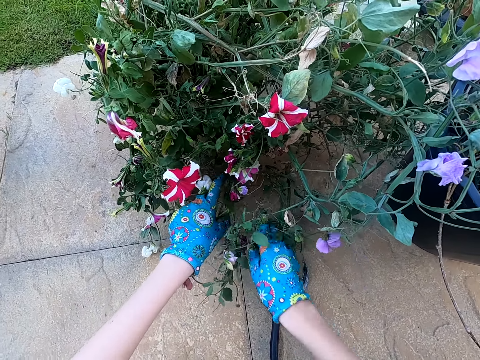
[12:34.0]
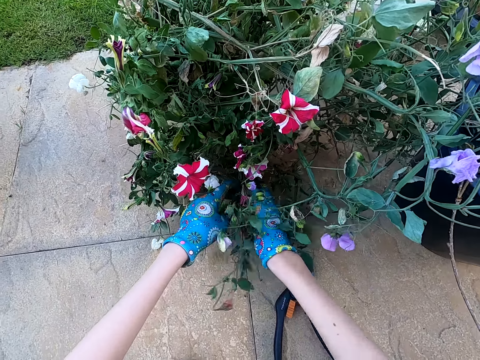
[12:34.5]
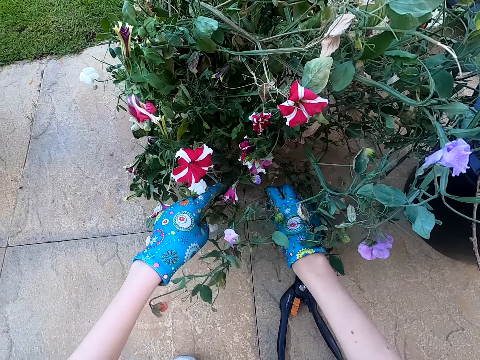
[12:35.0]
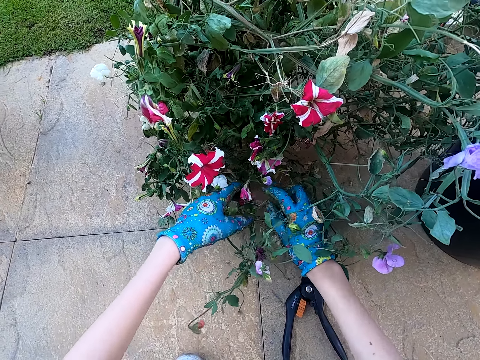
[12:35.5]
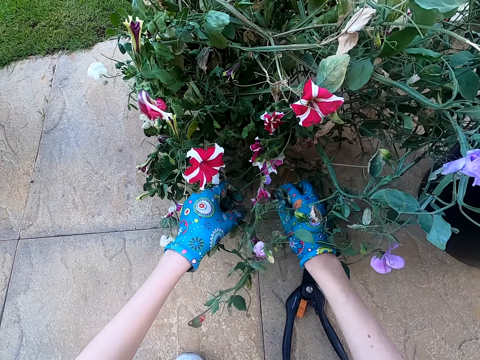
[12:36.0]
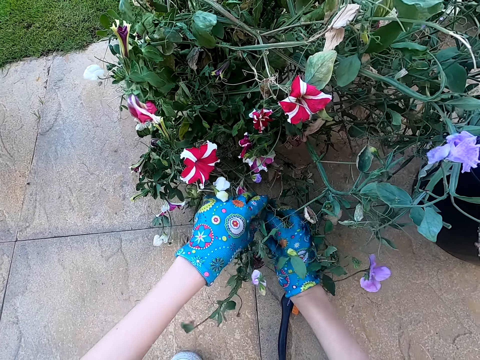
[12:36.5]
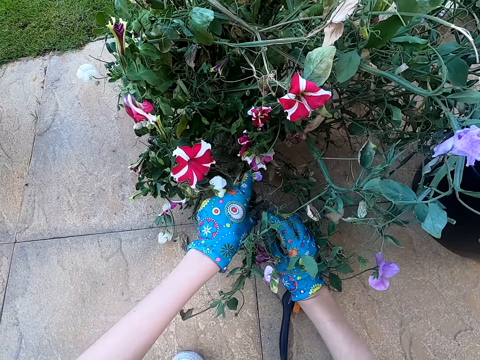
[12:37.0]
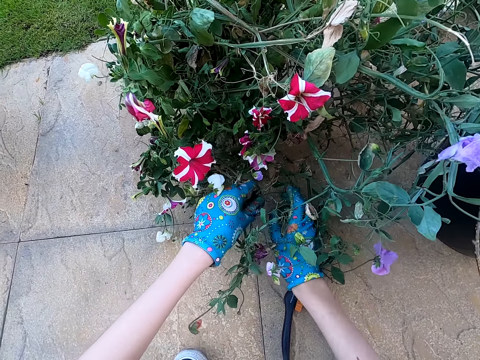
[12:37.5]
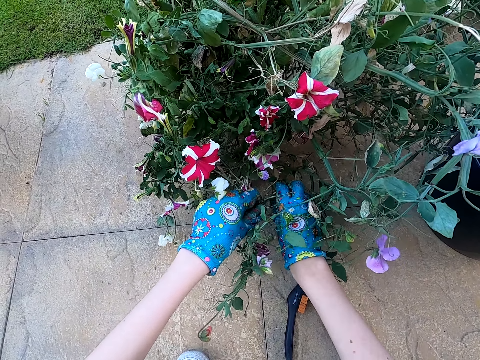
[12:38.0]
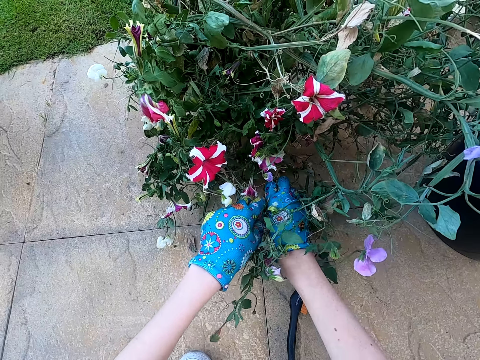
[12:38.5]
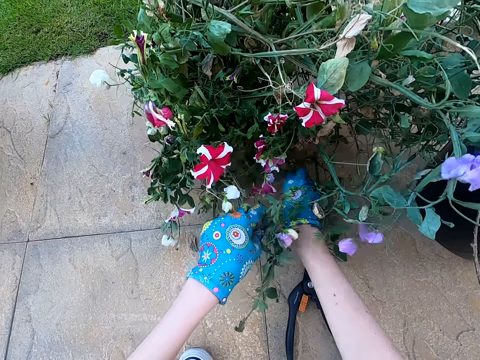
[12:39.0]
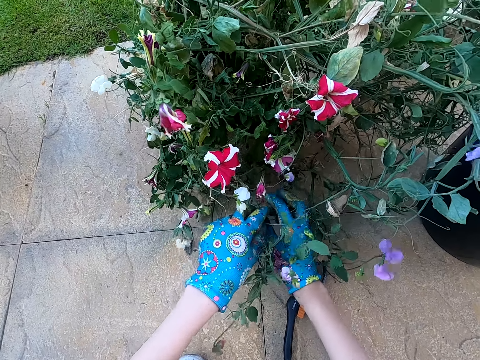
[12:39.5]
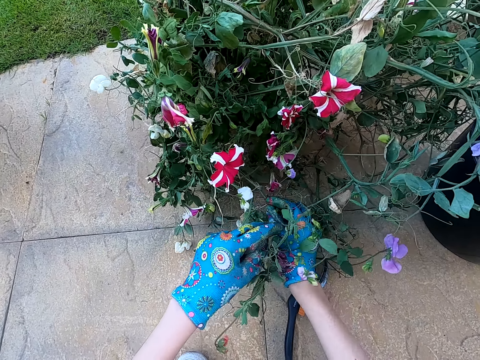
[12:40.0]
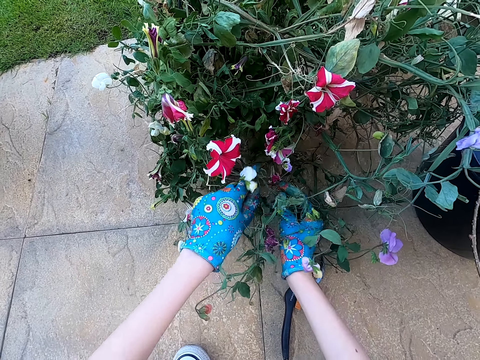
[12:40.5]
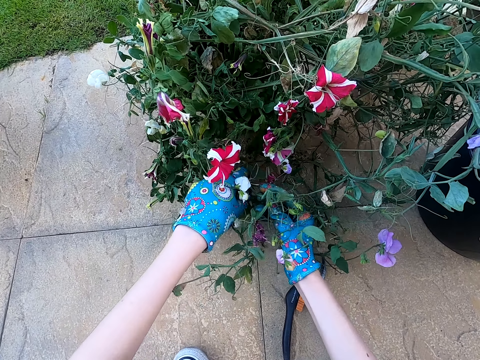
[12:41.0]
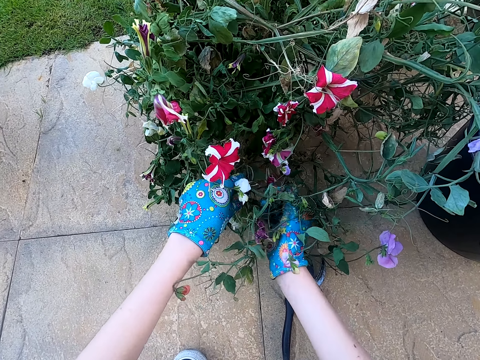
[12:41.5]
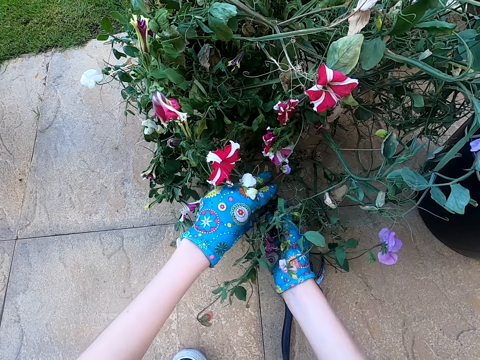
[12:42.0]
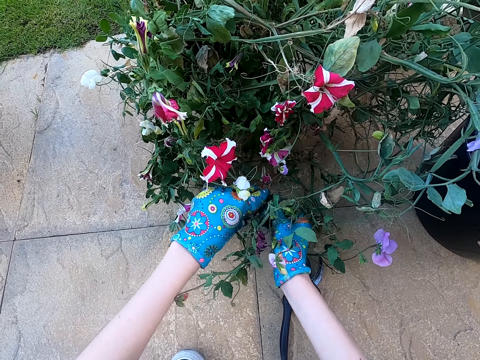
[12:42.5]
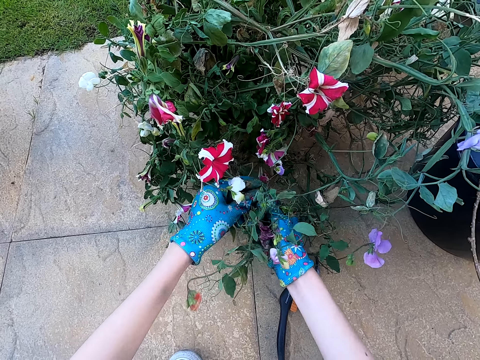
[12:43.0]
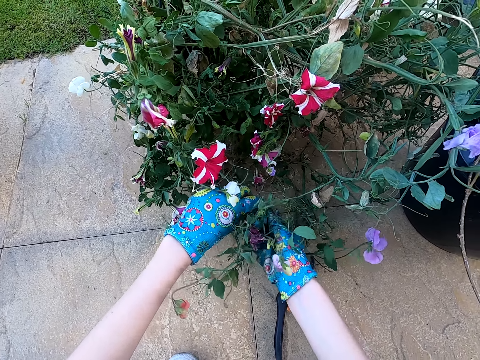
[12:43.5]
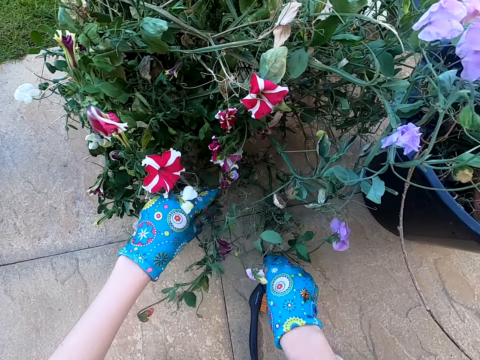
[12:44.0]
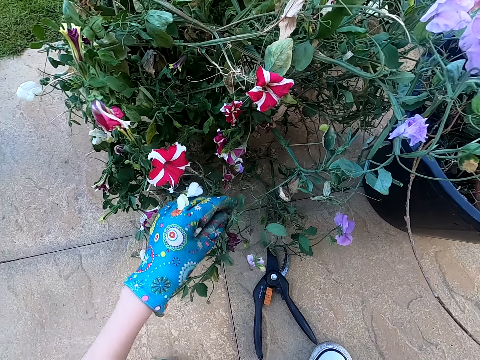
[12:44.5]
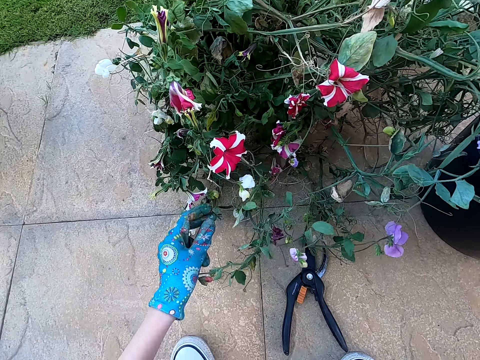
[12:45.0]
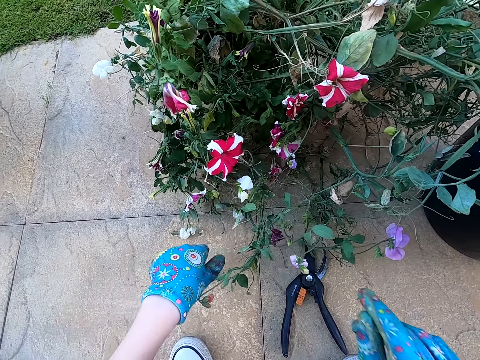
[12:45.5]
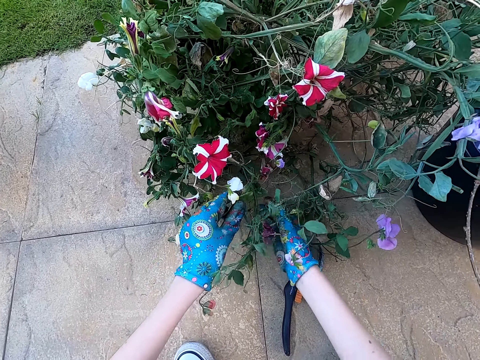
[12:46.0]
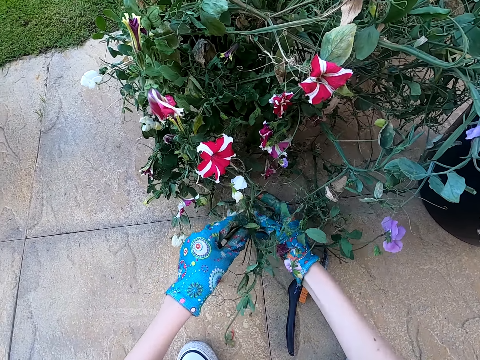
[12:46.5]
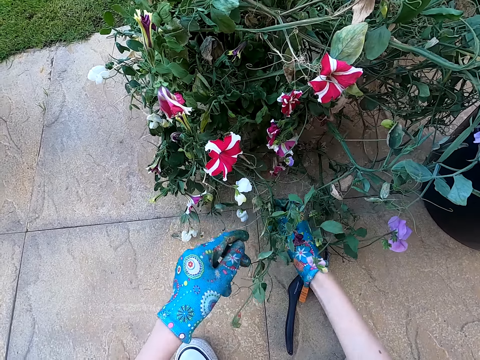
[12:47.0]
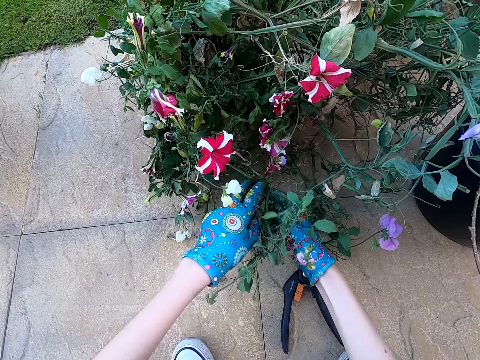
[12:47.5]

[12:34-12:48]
The camera wearer talks. They touch the plant. They prune the plant. They pluck a flower from the plant. They touch the plant.

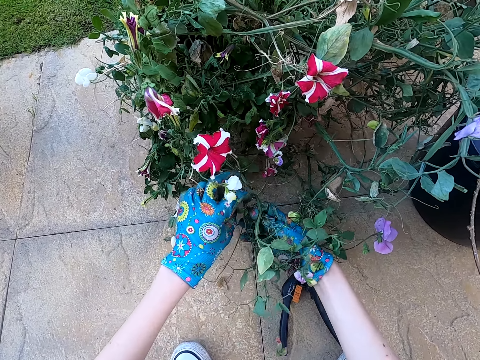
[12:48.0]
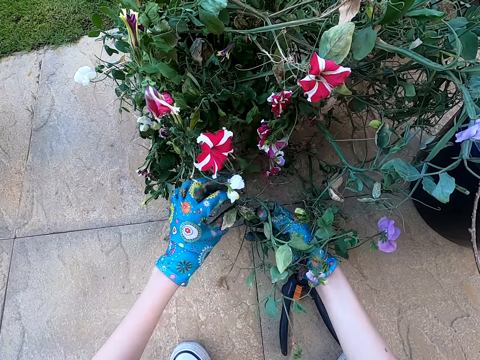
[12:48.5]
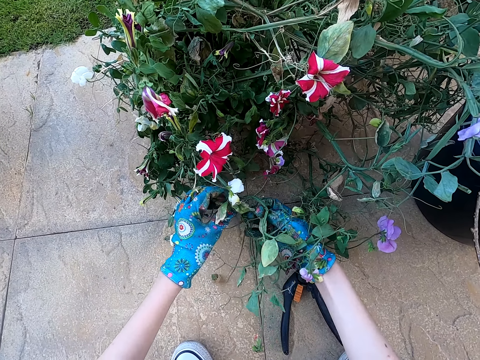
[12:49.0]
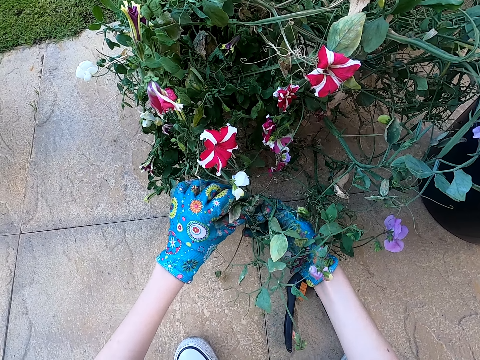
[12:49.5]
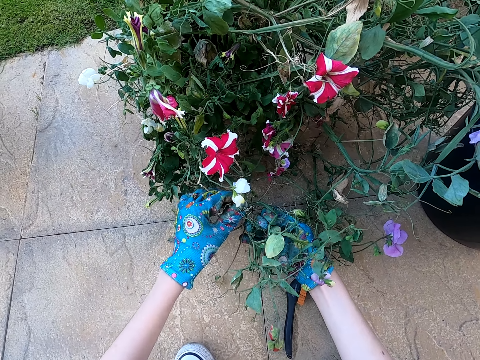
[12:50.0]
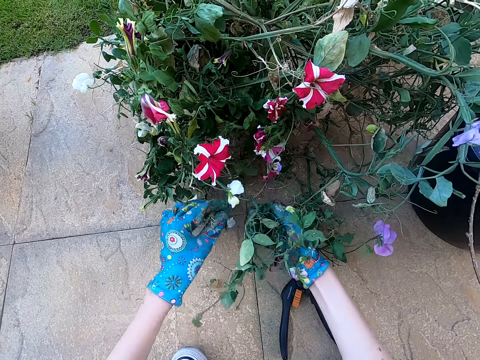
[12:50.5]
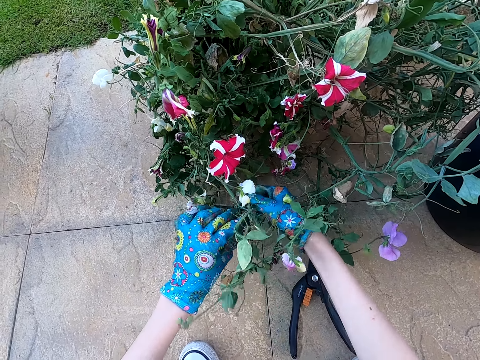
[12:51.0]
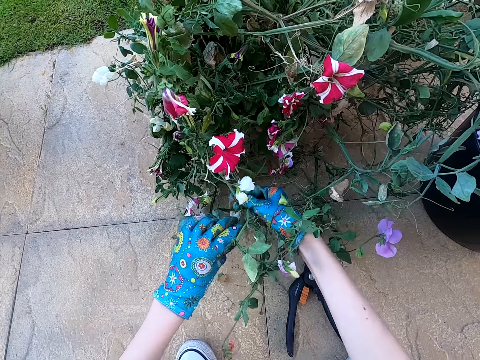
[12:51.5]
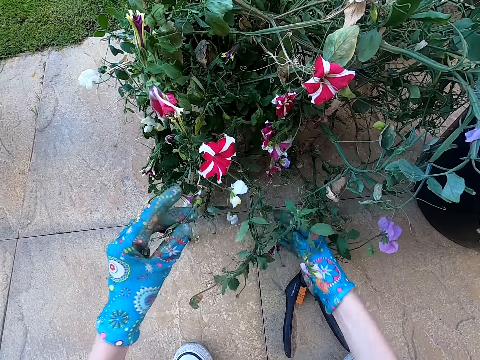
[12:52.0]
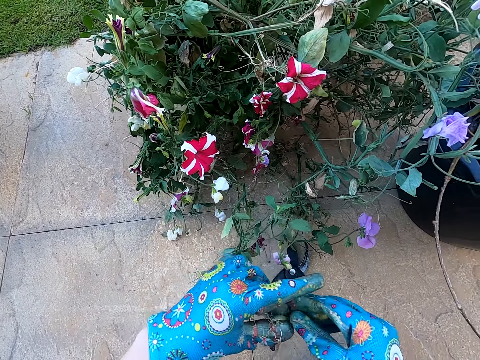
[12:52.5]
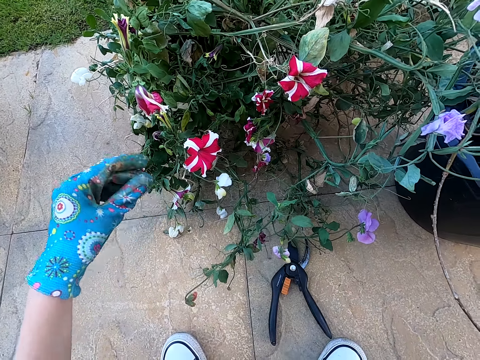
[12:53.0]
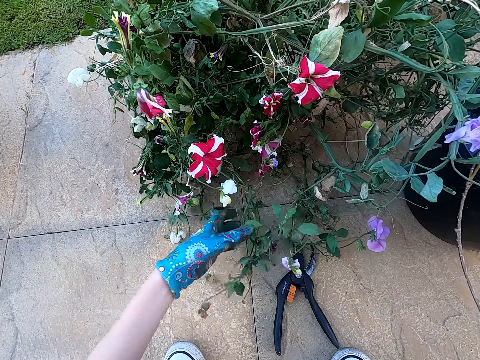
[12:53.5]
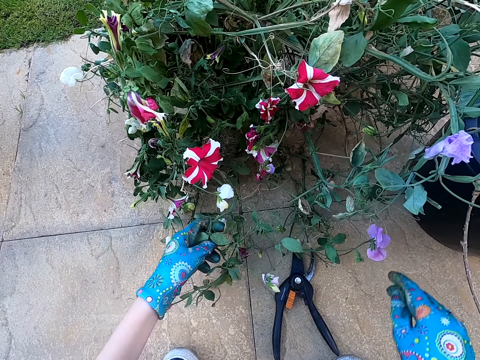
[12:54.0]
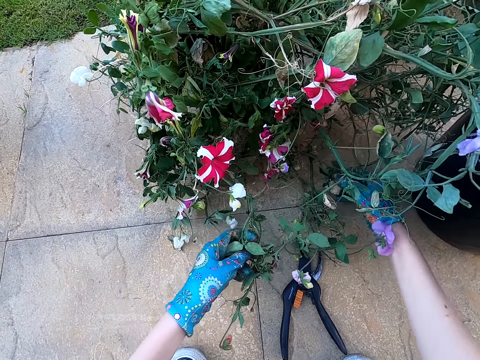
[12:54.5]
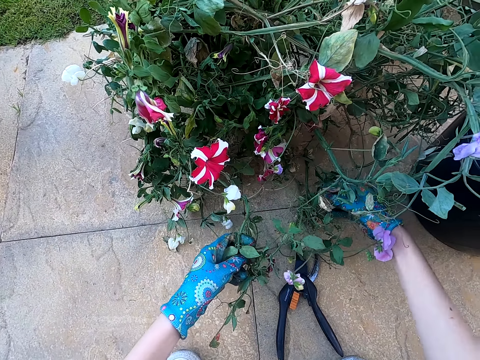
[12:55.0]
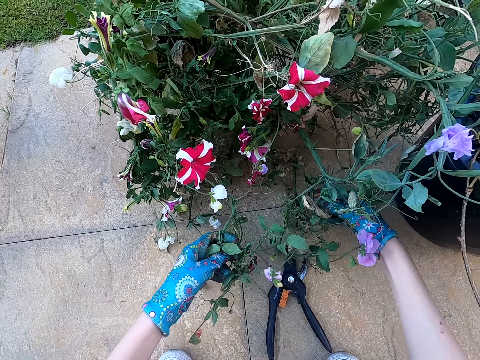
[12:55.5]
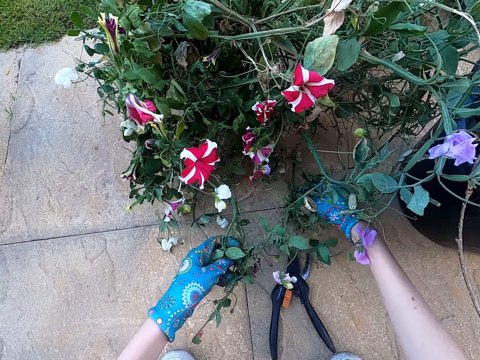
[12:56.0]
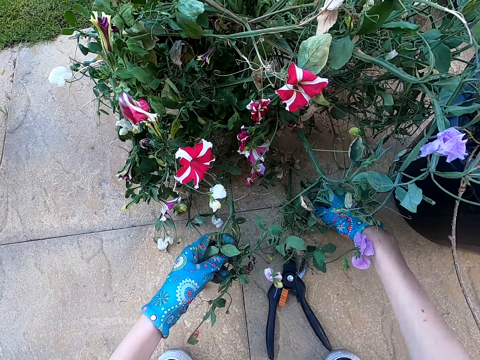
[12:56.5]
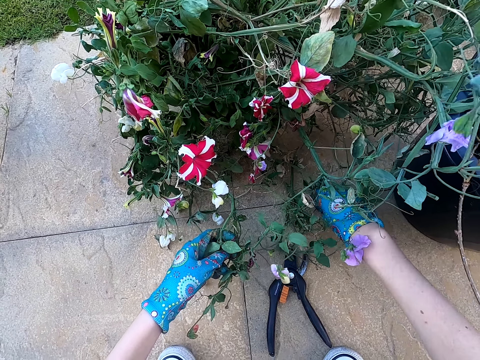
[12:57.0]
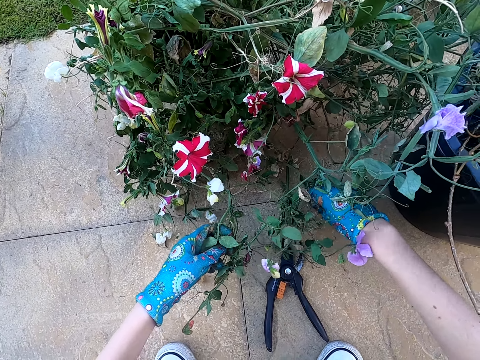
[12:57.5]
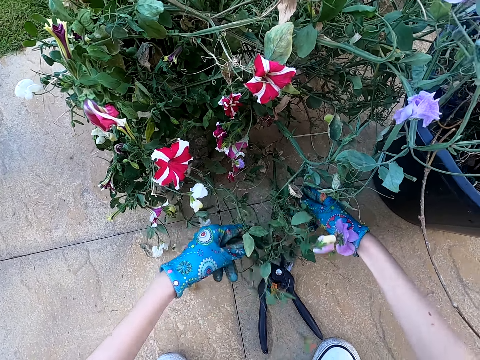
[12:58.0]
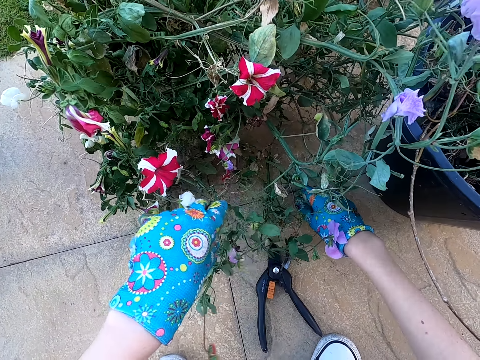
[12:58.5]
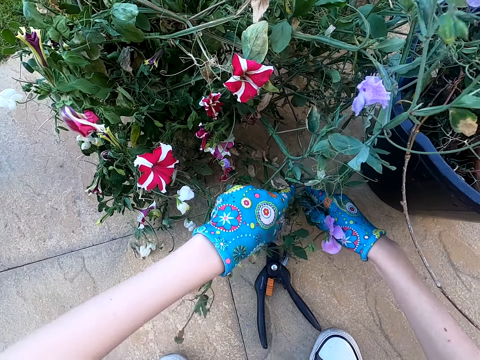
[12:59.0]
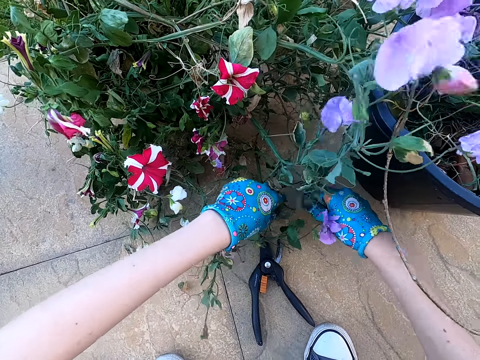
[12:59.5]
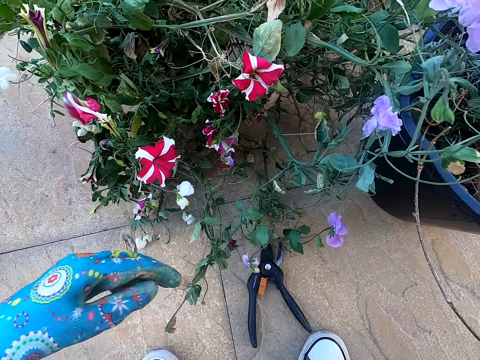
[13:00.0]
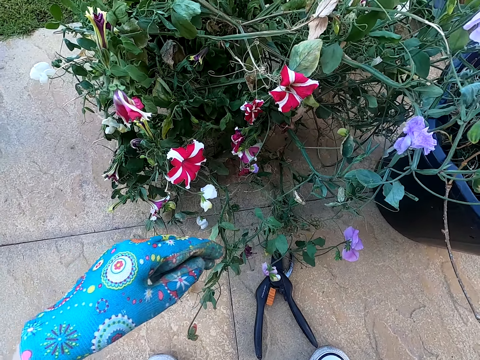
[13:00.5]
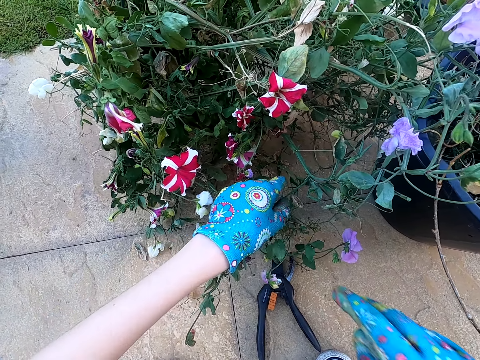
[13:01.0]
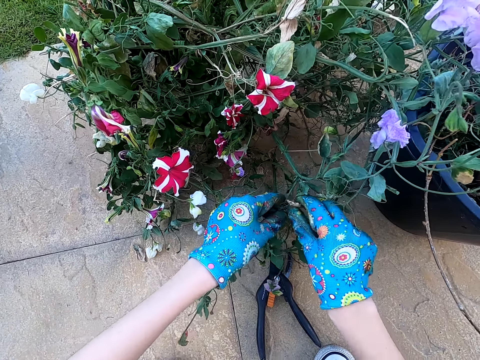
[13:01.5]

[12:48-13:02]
The camera wearer plucks a flower from the plant. They pick a leaf with the right hand. They hold the plant. They touch the plant. They pull the leaf. They pluck the flower from the plant.
